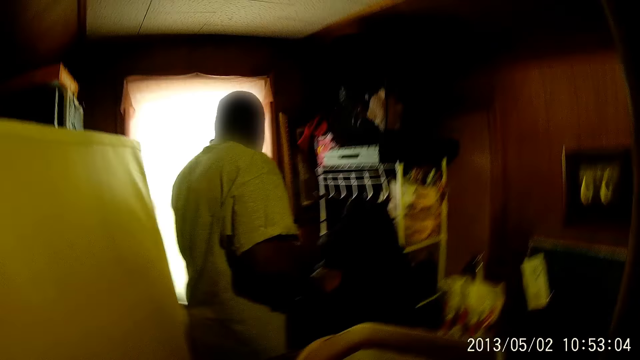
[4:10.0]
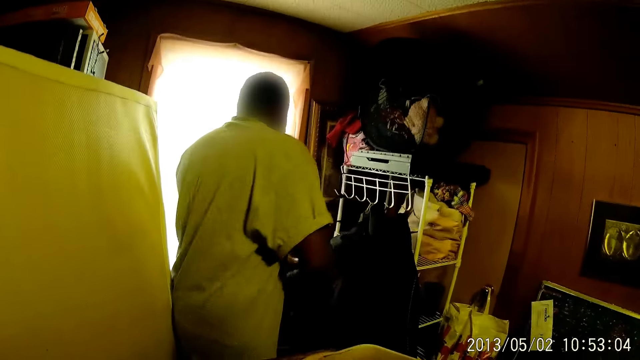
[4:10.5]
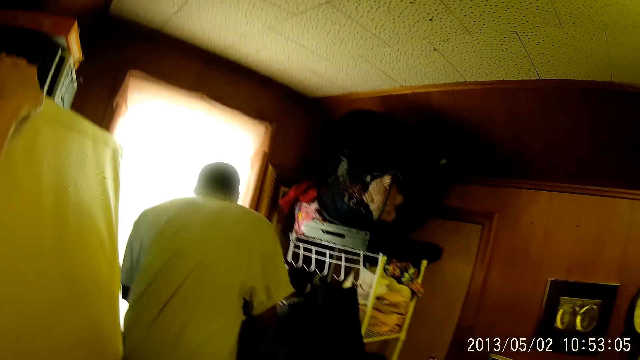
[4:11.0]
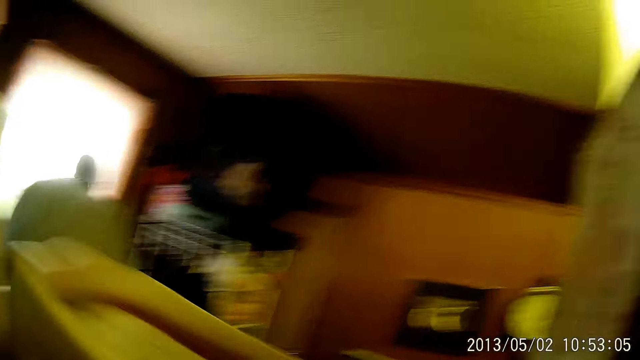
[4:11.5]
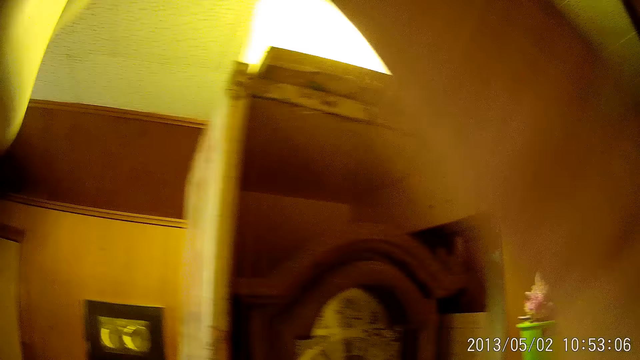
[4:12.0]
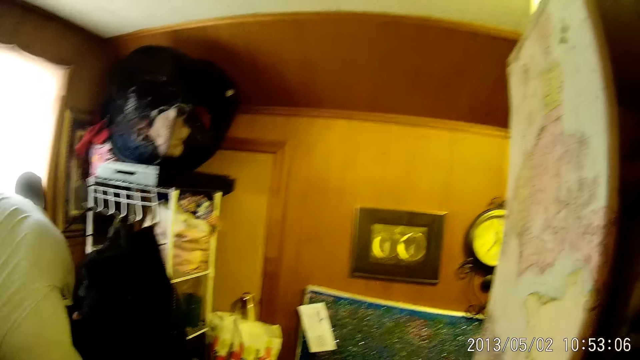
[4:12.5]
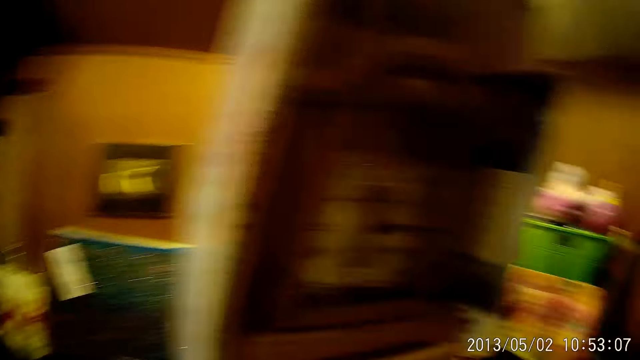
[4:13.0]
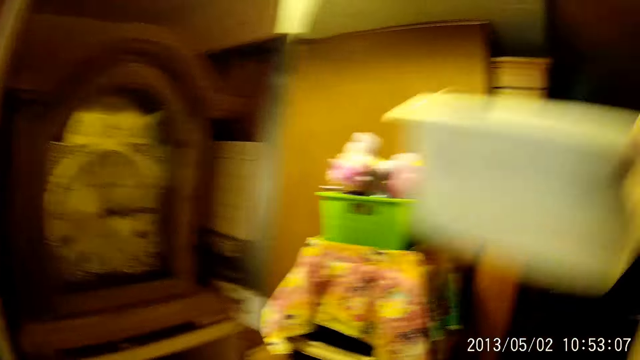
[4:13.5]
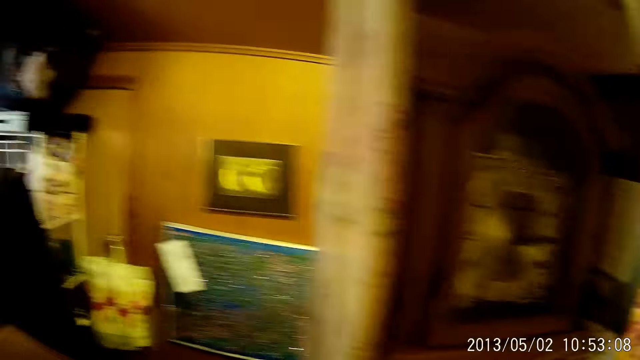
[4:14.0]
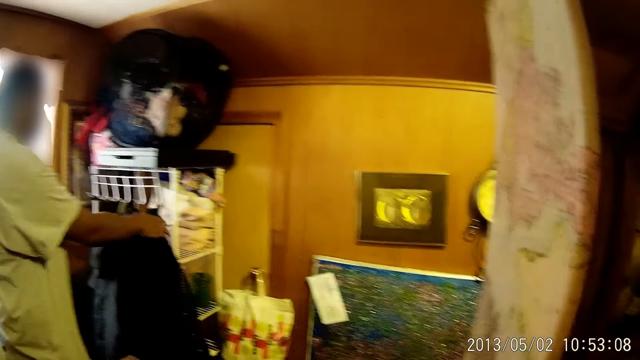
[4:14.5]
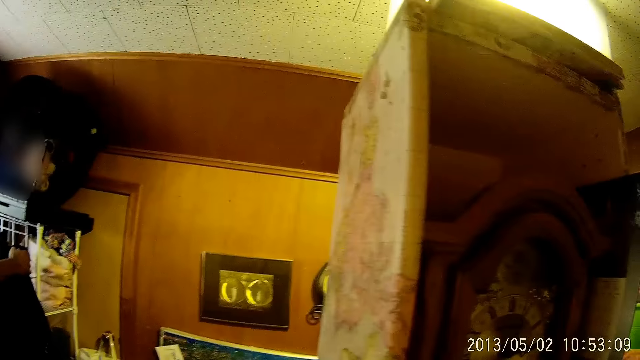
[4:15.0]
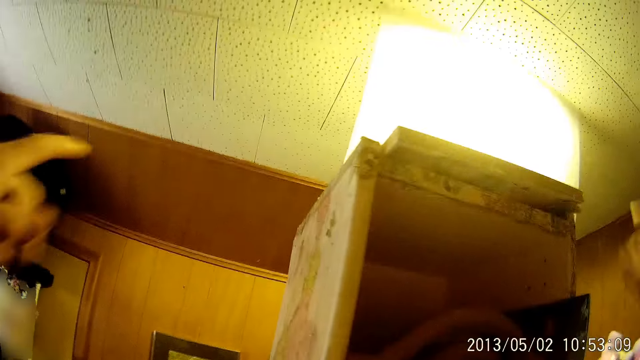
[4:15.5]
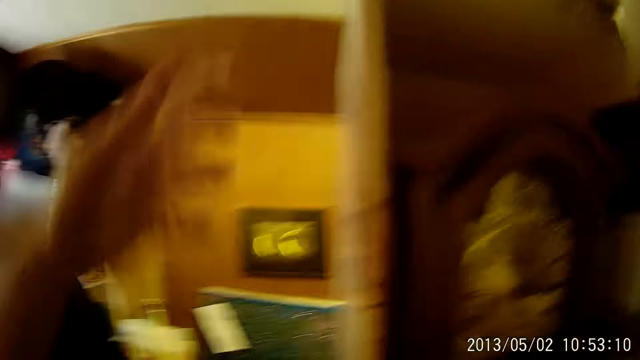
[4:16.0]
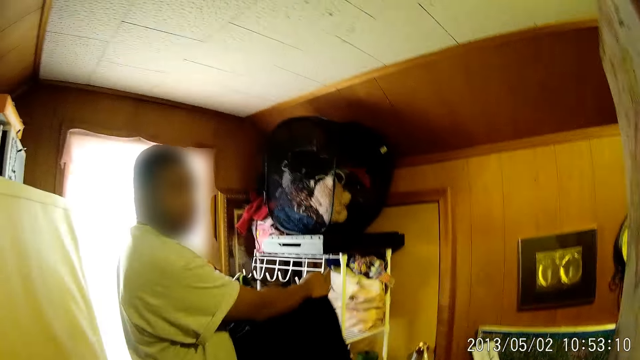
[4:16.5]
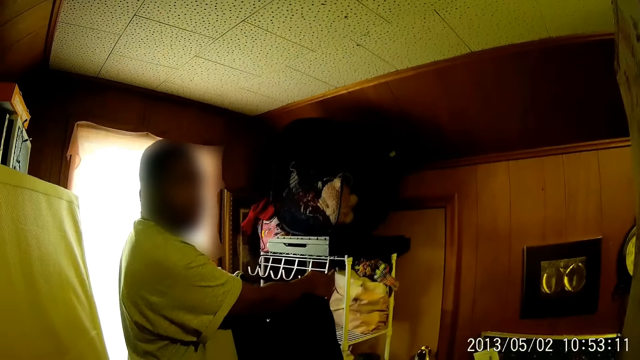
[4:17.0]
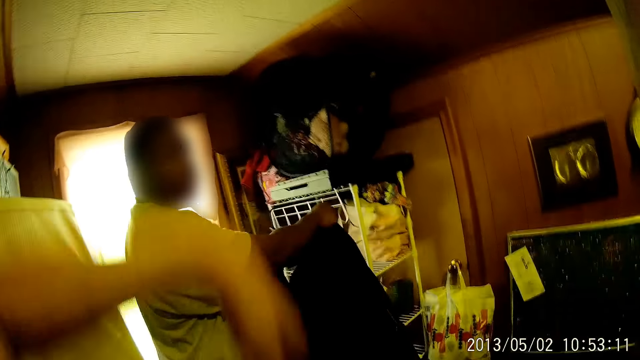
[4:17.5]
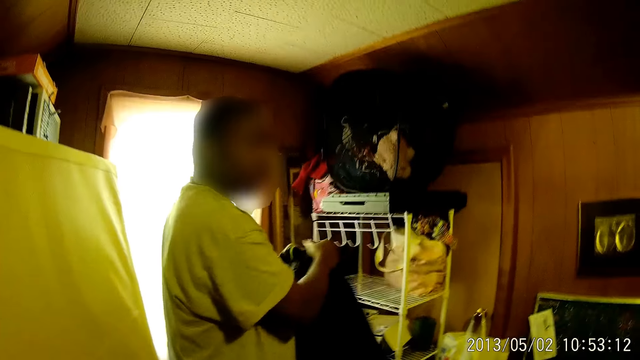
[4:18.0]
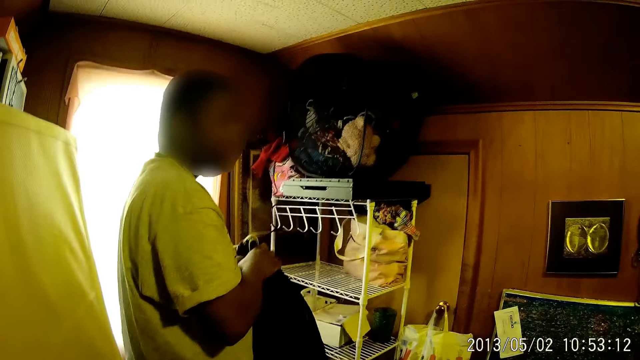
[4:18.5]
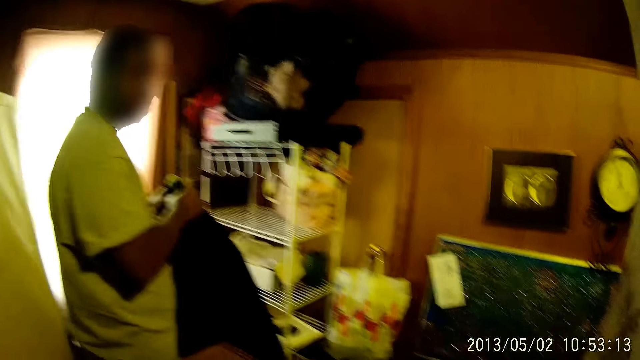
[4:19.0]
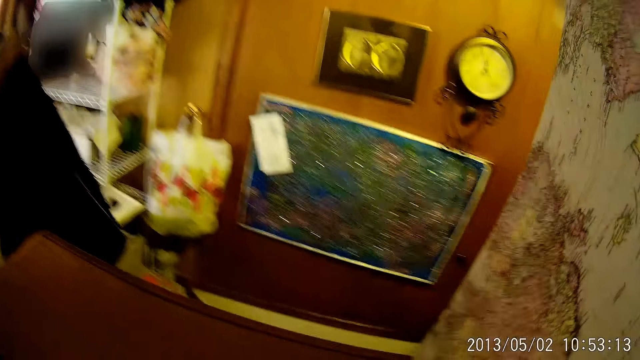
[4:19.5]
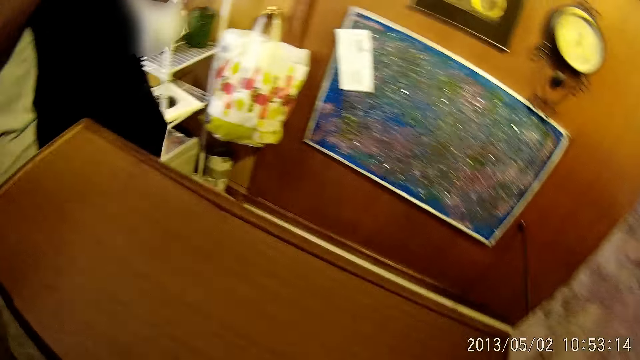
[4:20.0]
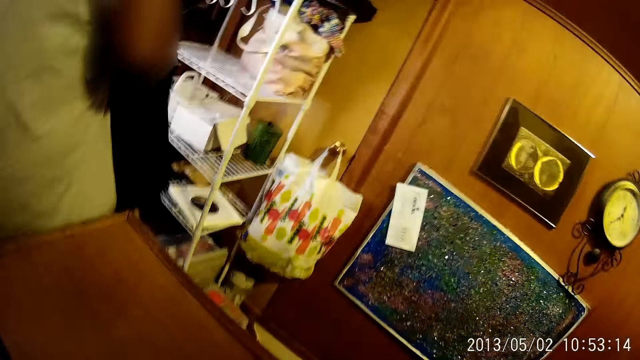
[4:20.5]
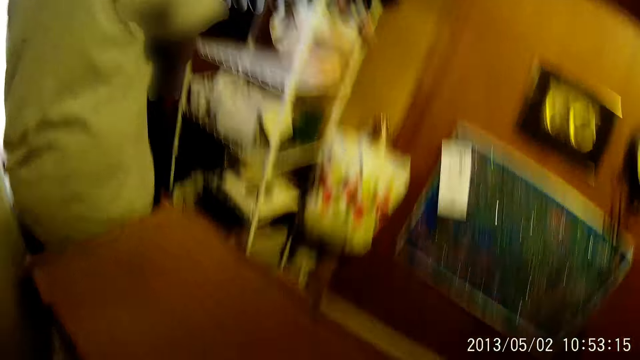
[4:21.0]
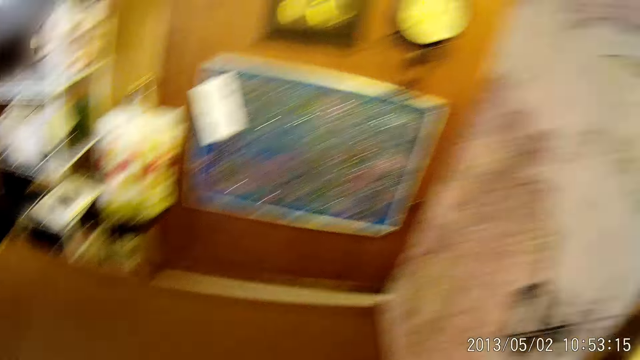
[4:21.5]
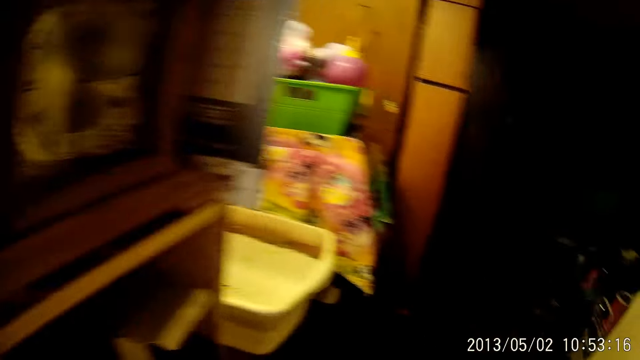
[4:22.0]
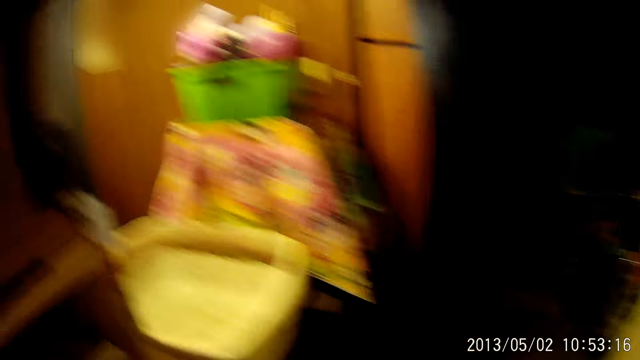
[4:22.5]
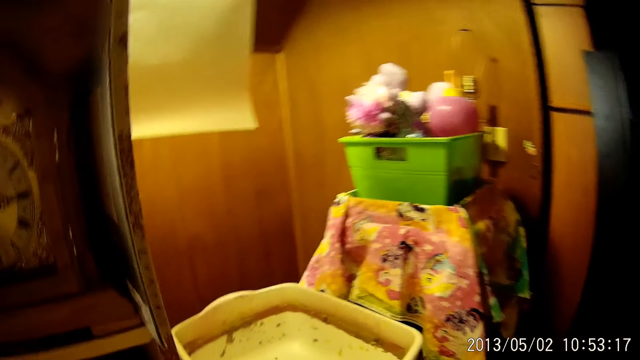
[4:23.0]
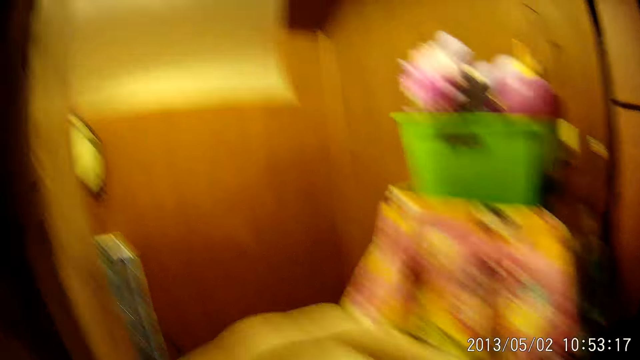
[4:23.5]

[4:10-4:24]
The camera wearer lifts a bowl from the floor. A man bends downwards. The camera wearer drops the bowl on a table. The man takes off some clothes from the hanger. The camera wearer looks around and moves hands. The man picks a cloth from the rack. The camera wearer looks around, moves hand and looks around. The man moves around. The camera wearer walks around.

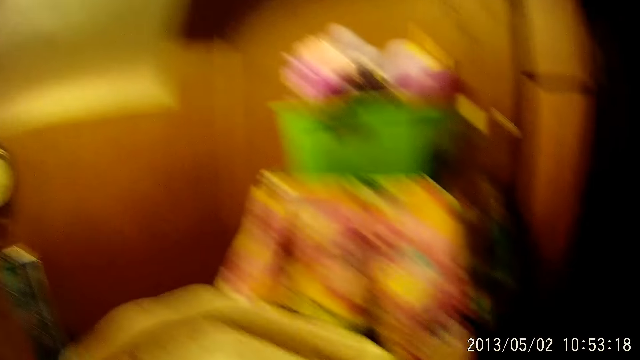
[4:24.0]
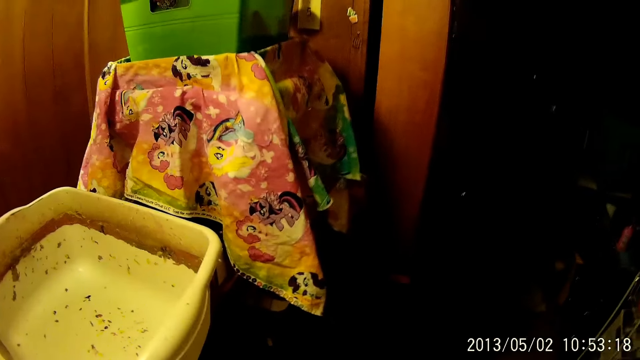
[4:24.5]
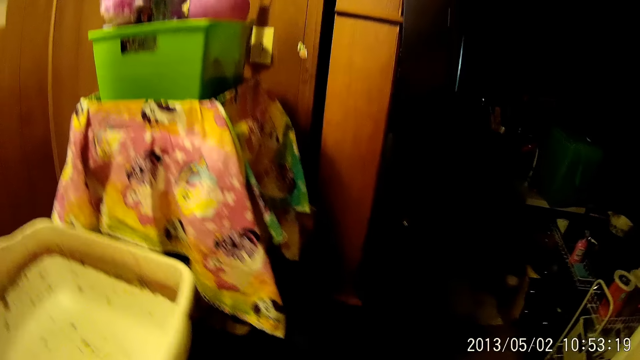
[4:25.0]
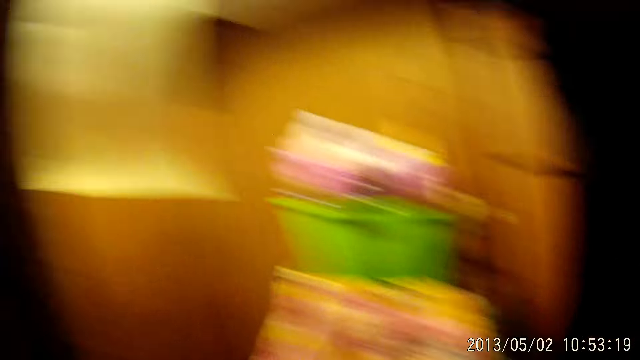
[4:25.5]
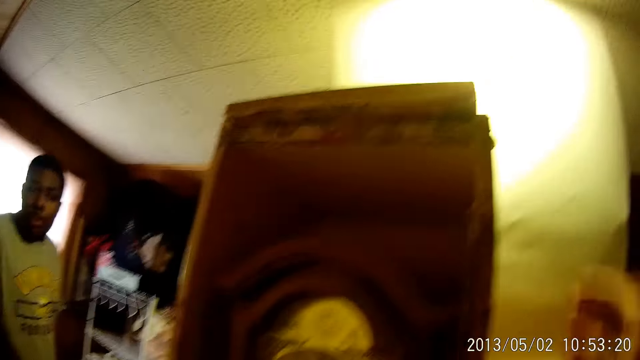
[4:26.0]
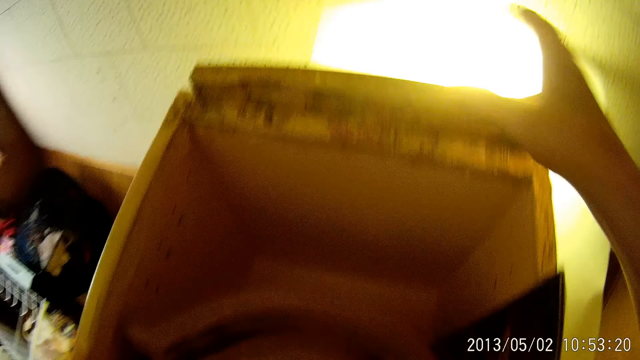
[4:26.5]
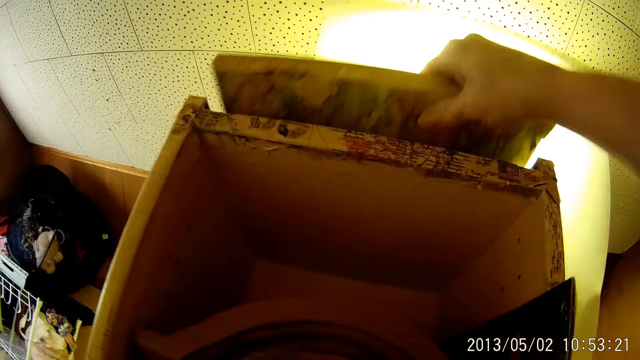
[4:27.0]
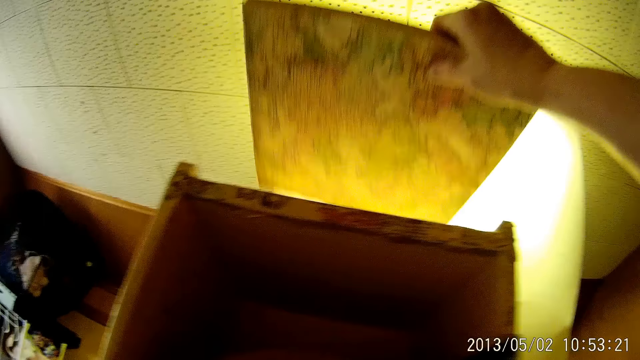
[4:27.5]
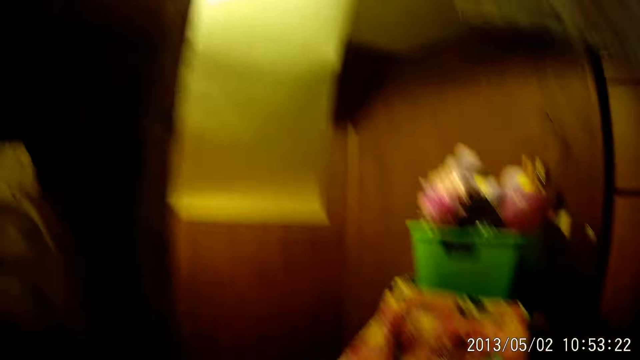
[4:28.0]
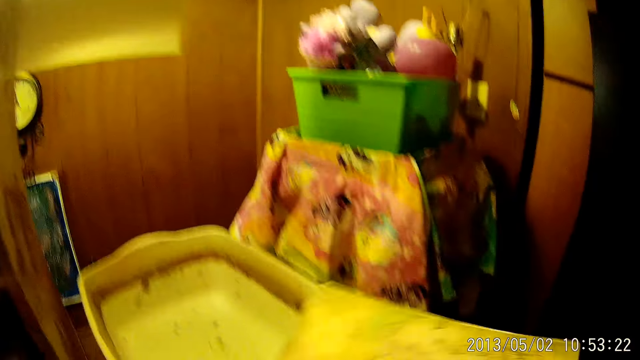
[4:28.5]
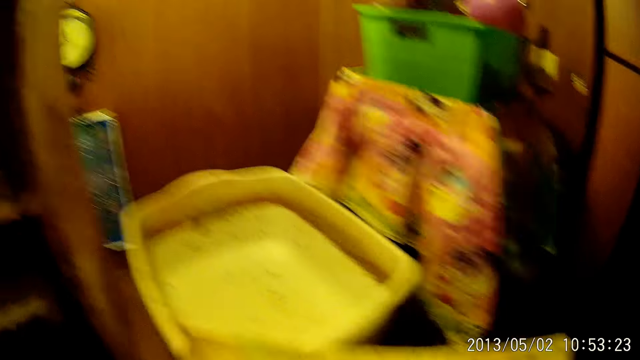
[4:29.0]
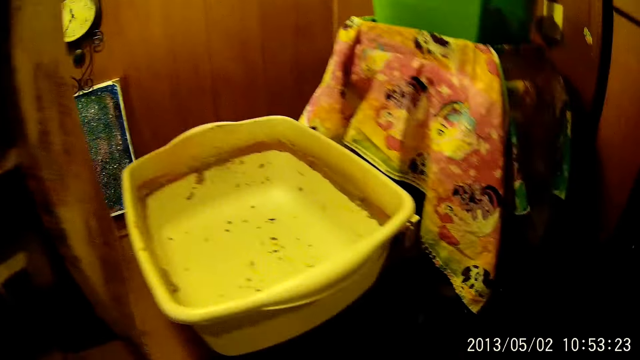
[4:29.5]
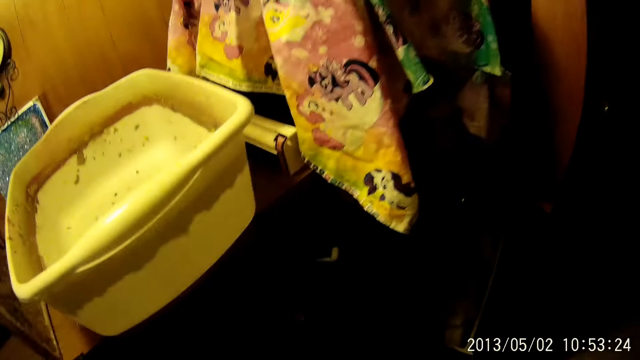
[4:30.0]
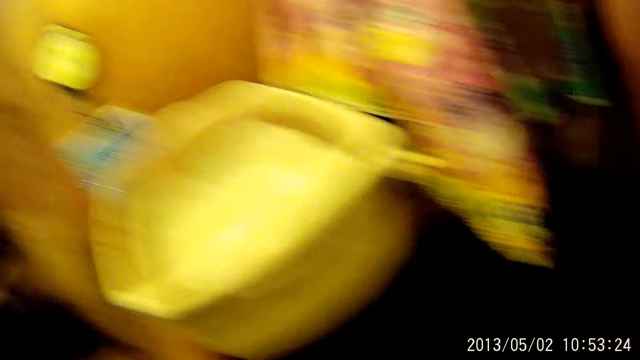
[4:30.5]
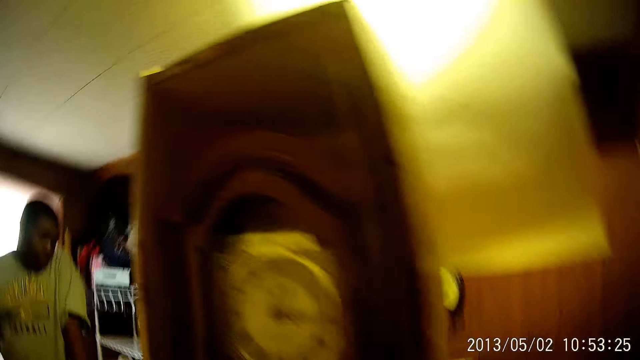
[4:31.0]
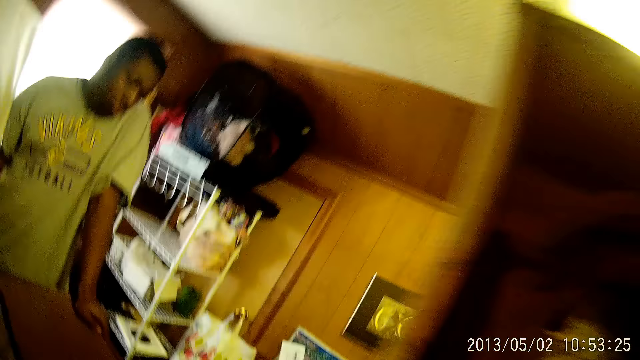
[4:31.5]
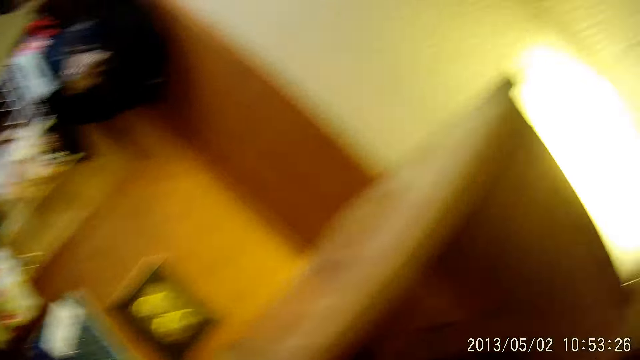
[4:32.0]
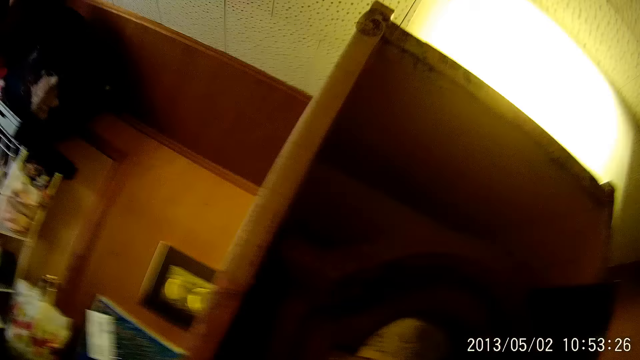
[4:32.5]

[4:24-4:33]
The camera wearer looks around. A man looks around. The camera wearer moves hand. They take down a piece of wood from the top of a clock stand. They look around. The man leans hand on the table.
